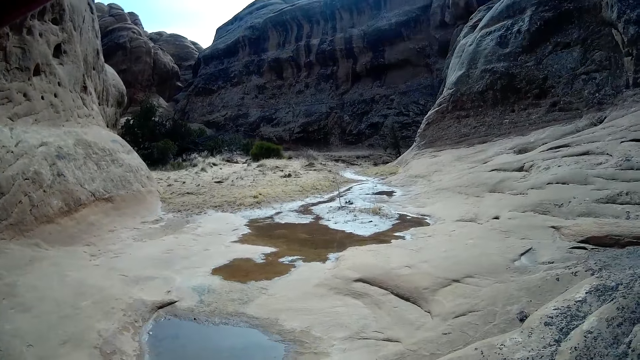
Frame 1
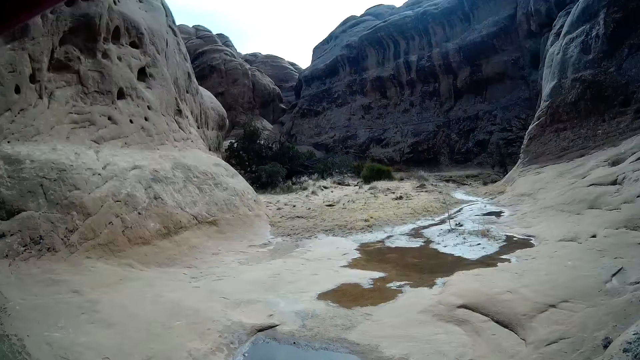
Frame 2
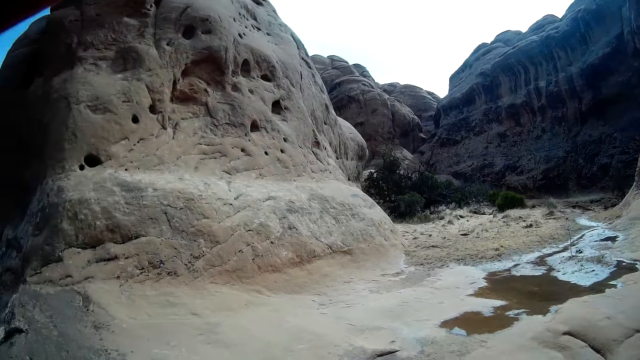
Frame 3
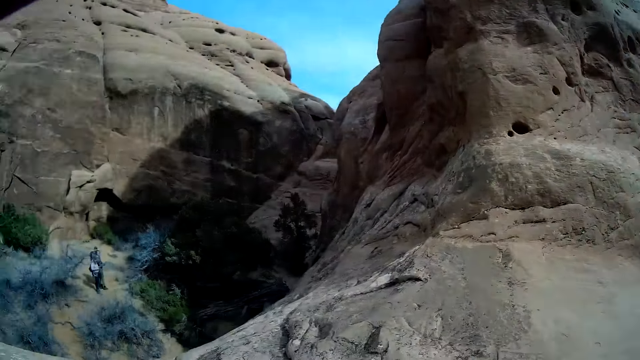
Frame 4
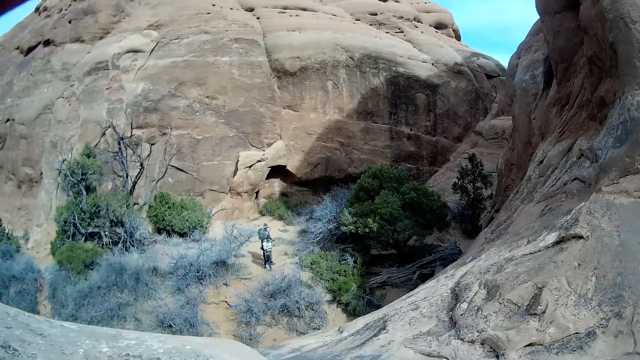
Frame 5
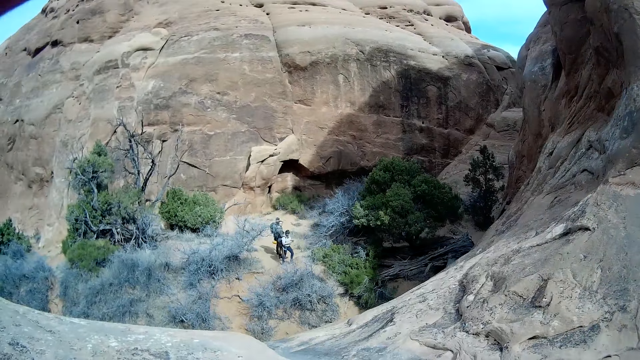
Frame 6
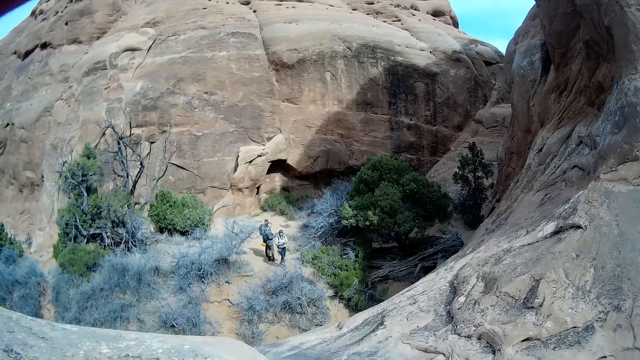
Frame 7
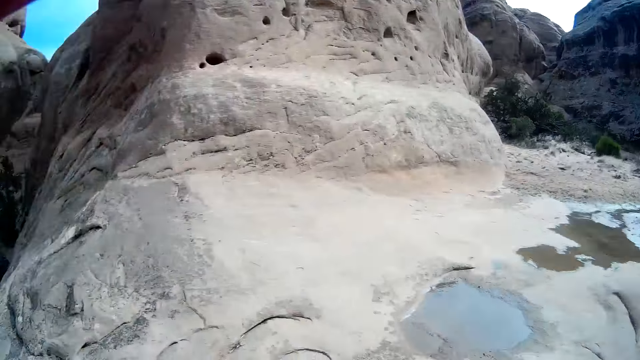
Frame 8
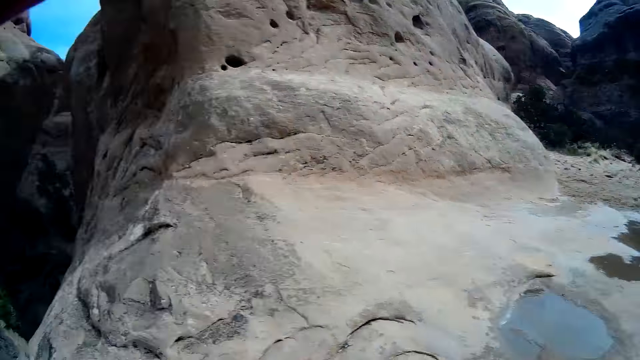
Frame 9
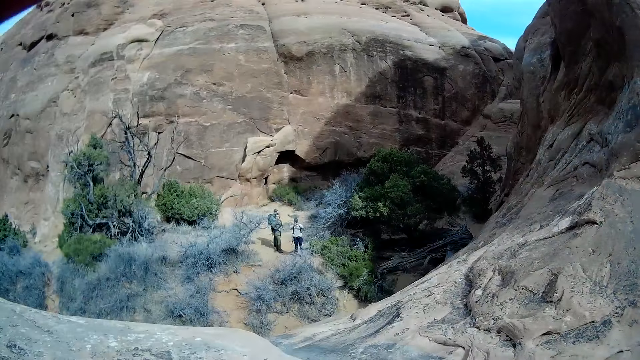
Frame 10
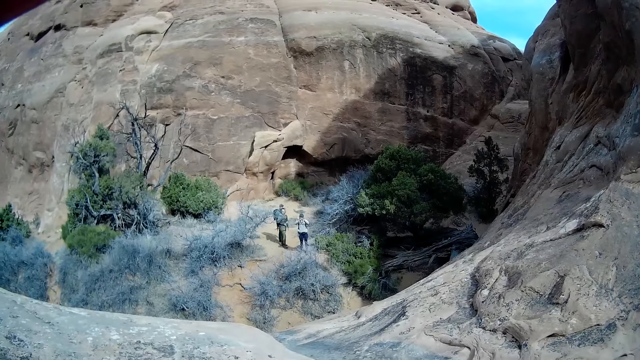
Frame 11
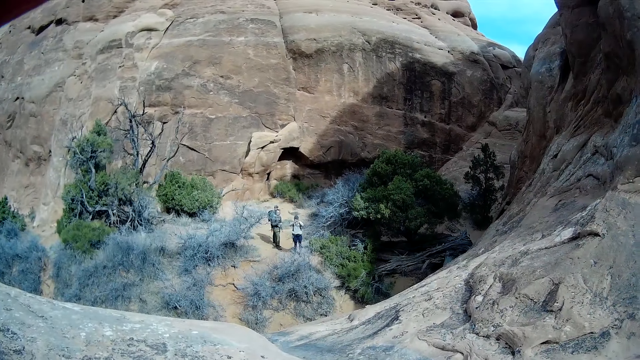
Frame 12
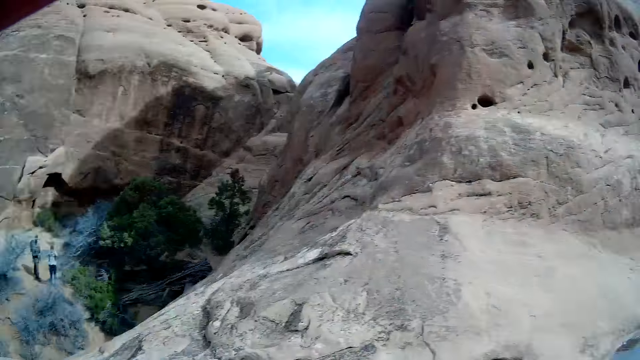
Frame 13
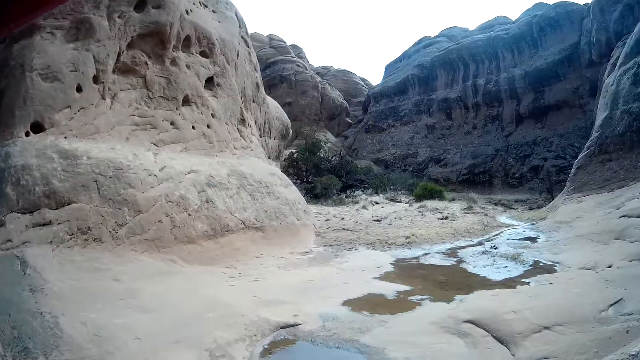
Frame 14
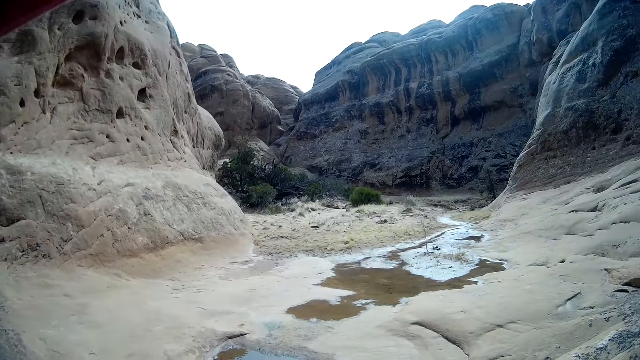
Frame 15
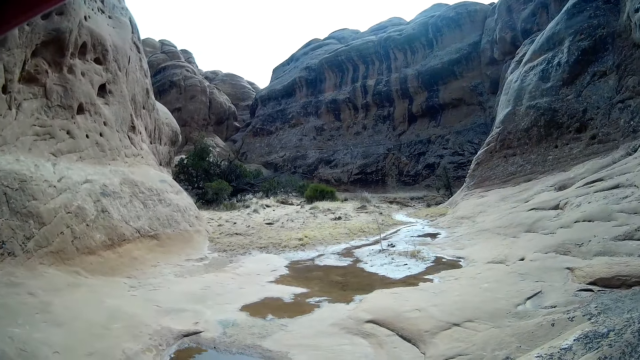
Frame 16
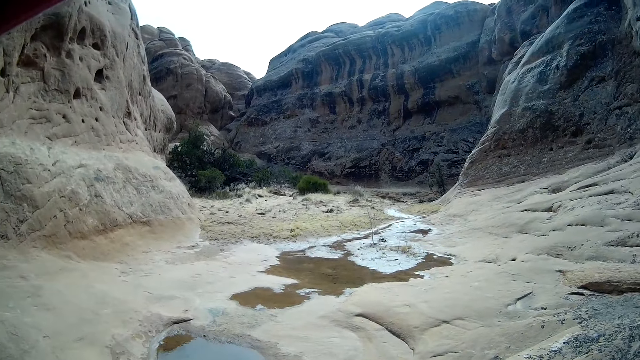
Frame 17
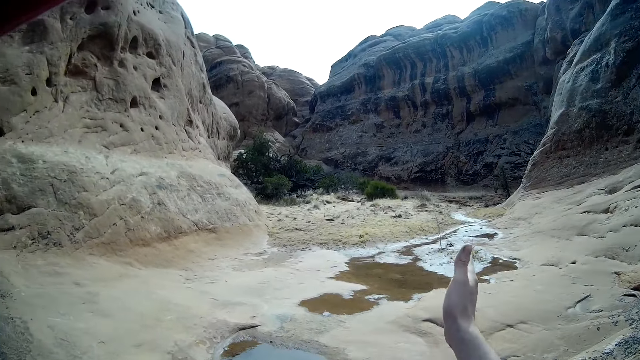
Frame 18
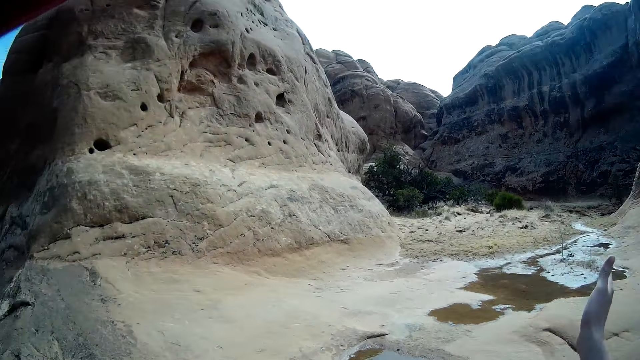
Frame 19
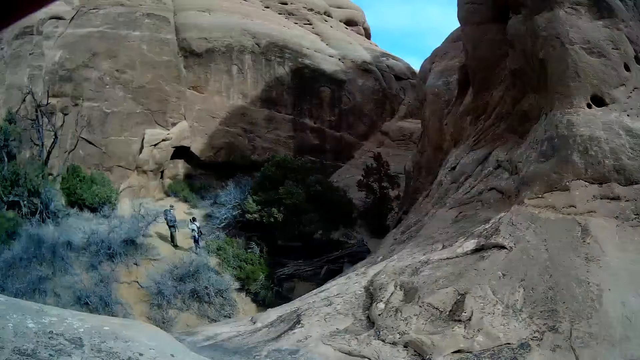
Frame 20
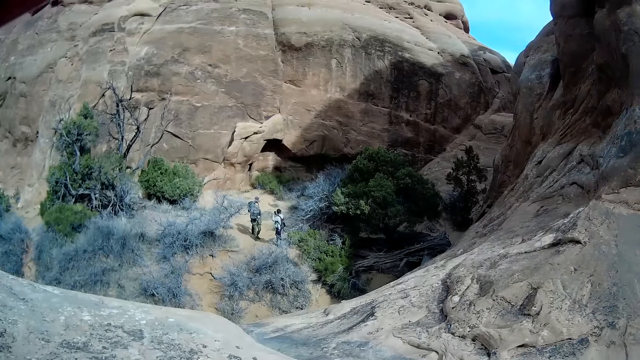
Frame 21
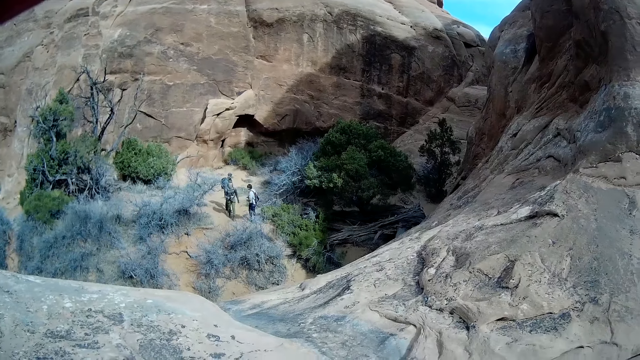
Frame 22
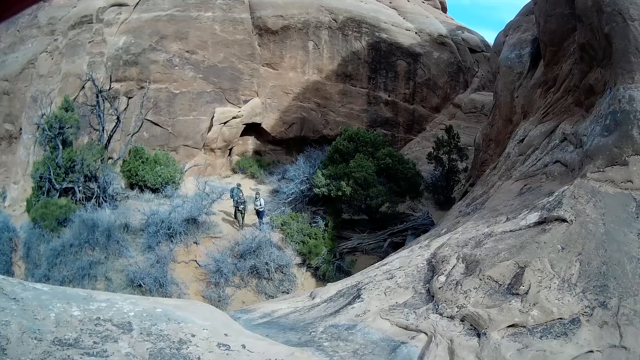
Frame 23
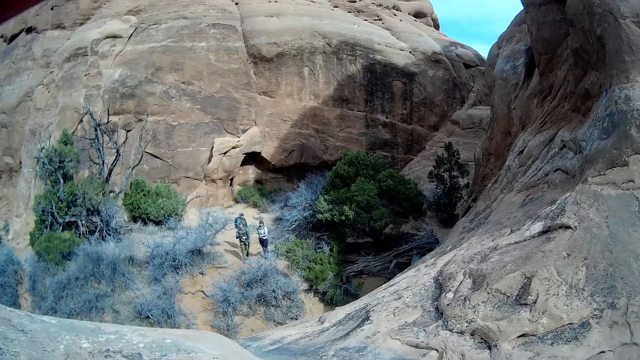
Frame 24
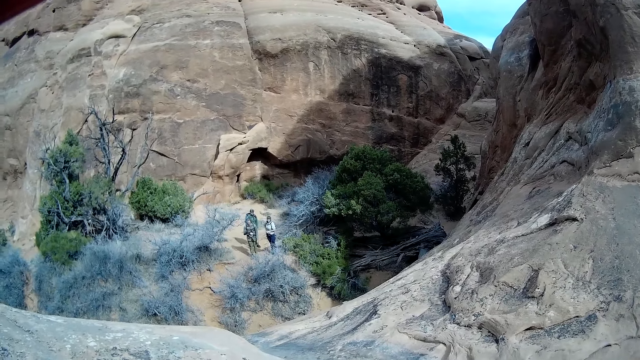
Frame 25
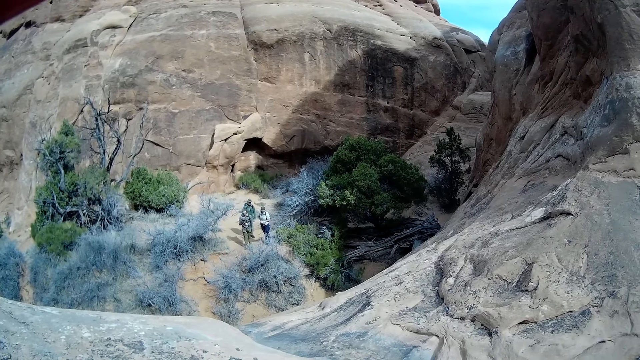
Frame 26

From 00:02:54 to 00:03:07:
The camera wearer looks around a mountain. A man looks around the mountain. Another man looks around the mountain. The camera wearer moves around the mountain. They look around the mountain.

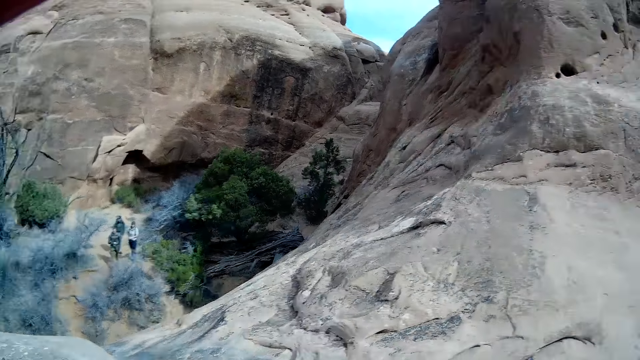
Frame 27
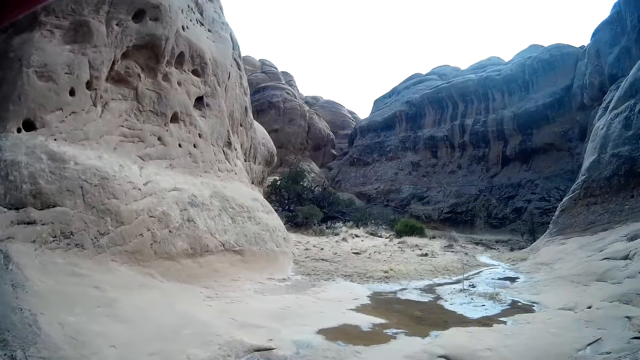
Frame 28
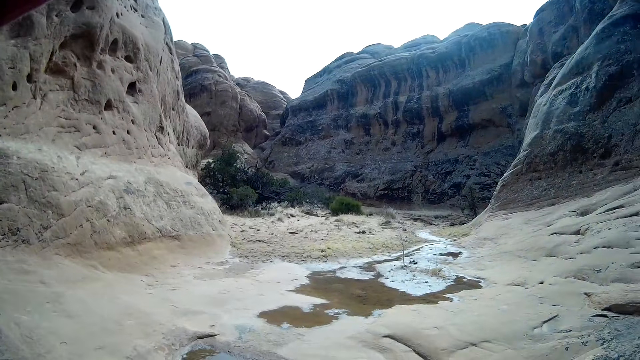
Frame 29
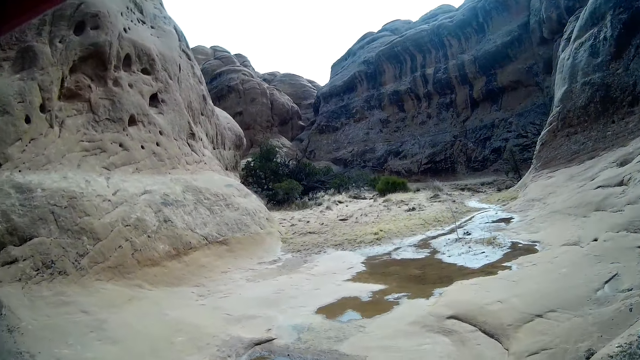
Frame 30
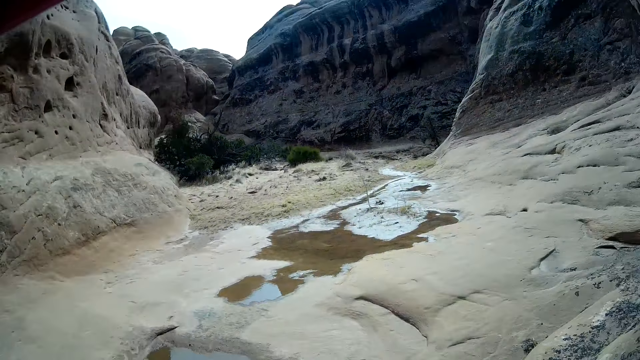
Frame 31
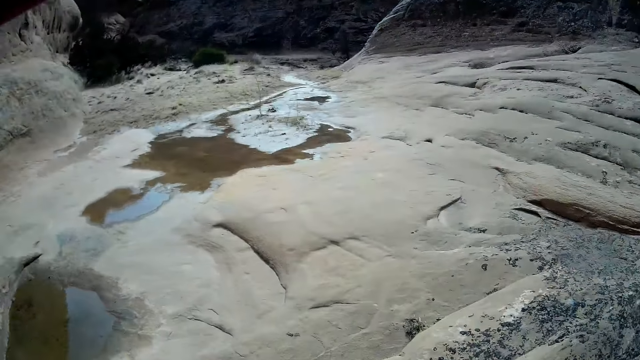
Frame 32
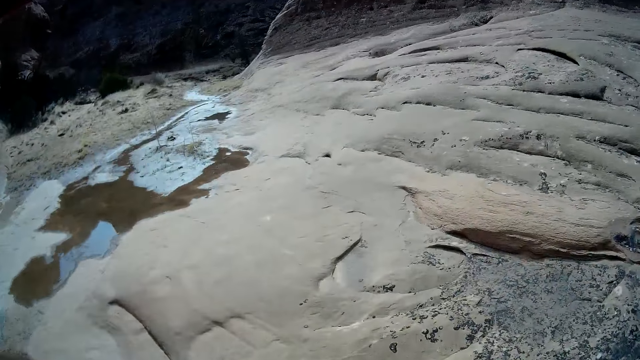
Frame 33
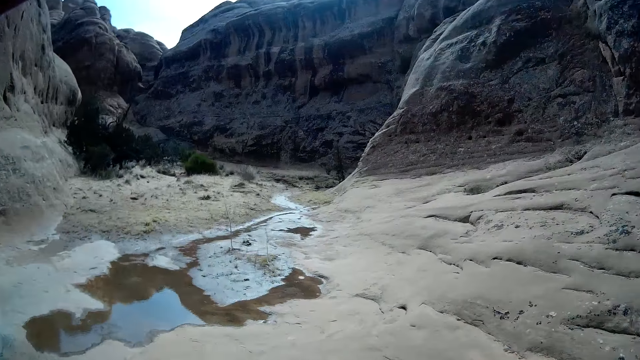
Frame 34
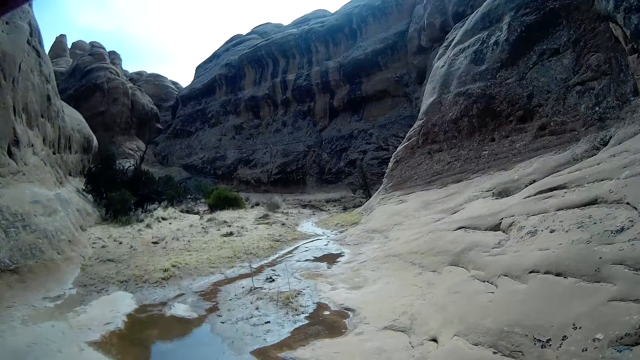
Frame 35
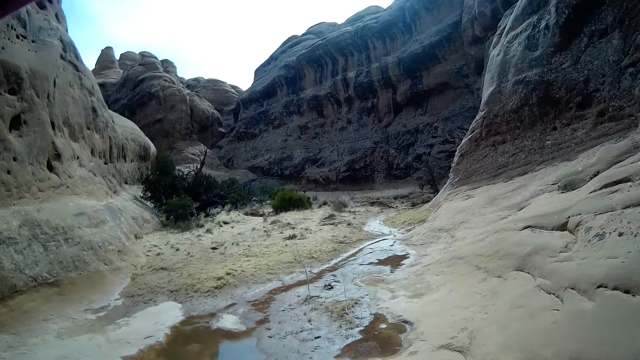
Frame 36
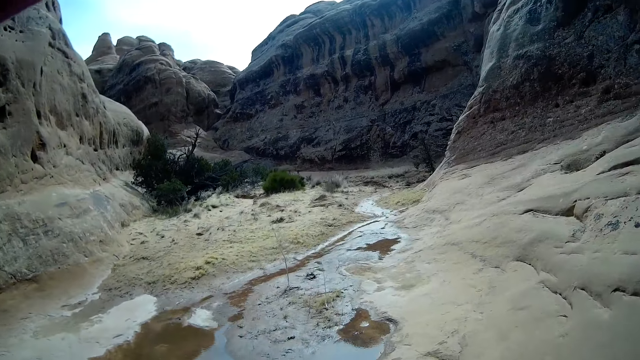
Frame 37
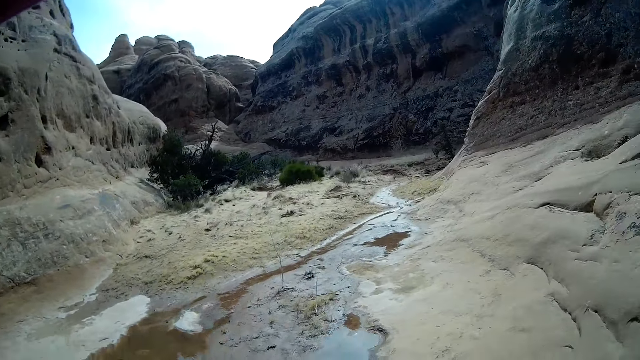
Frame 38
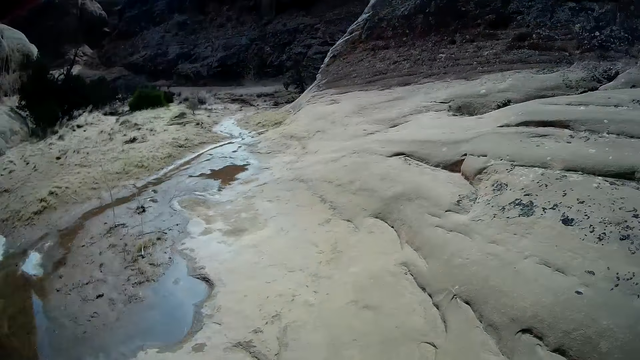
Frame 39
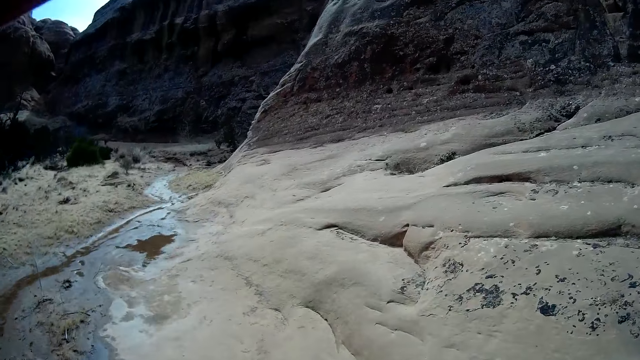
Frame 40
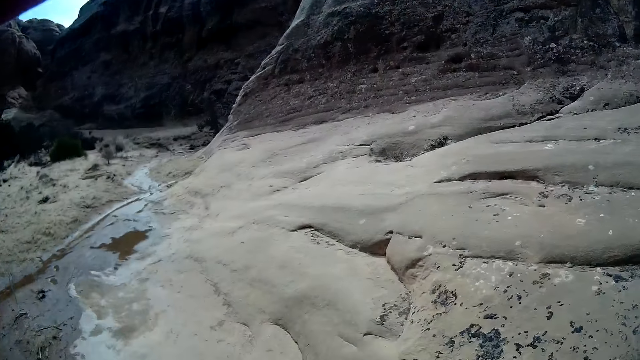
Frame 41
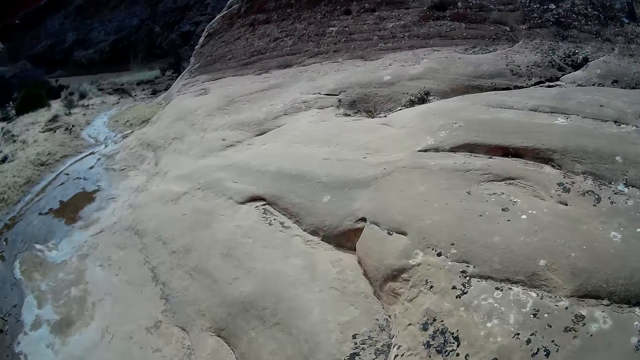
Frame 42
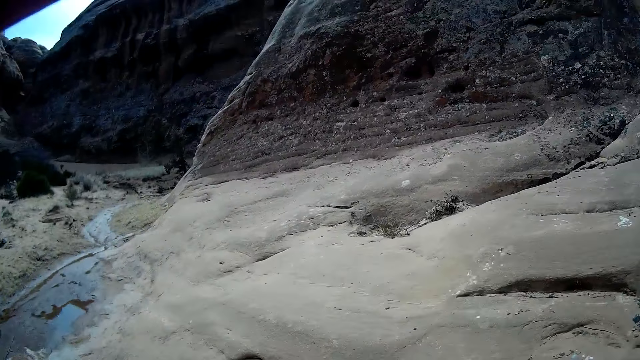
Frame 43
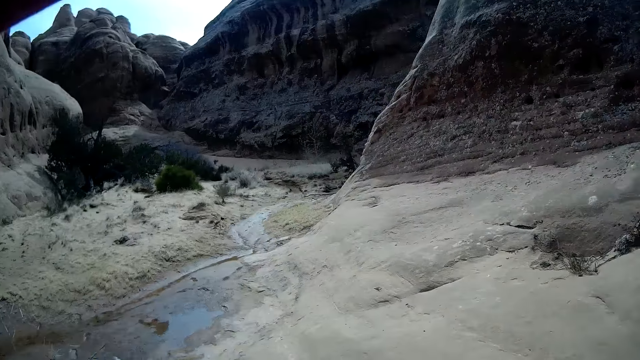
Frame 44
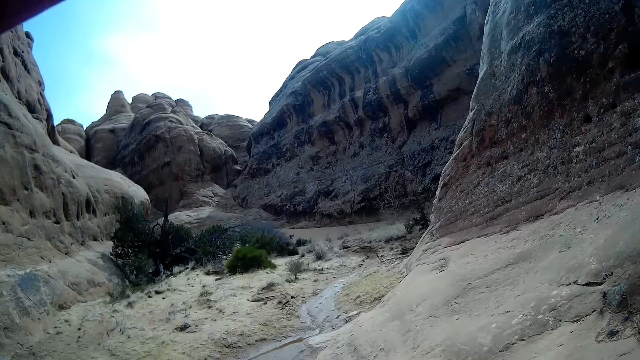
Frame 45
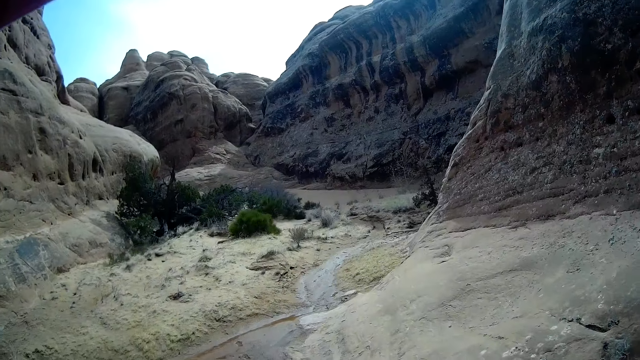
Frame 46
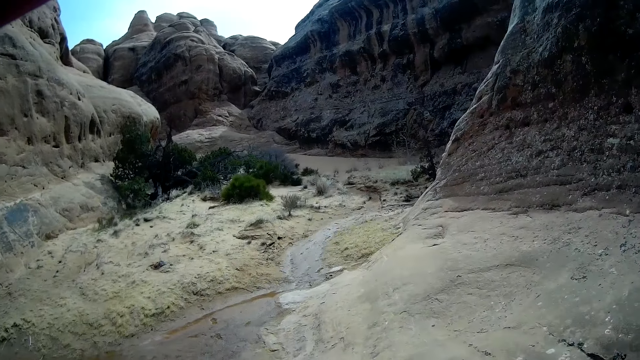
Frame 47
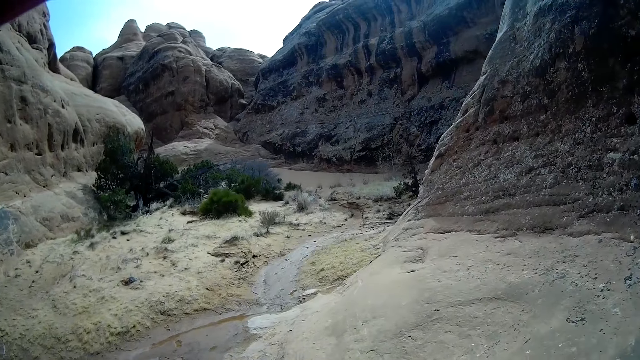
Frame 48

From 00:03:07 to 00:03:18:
A man walks around a mountain. Another man walks around the mountain. The camera wearer walks around the mountain.
